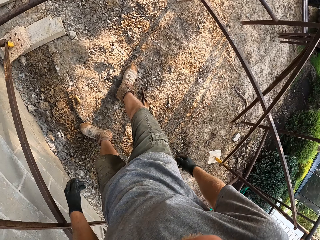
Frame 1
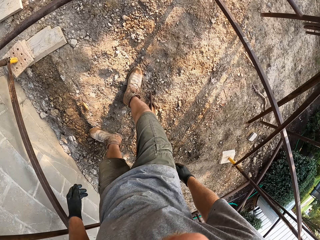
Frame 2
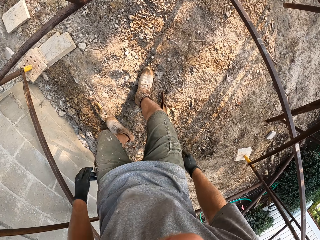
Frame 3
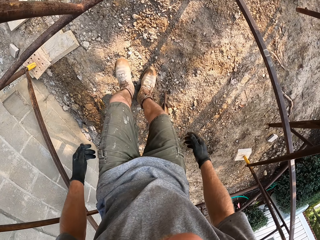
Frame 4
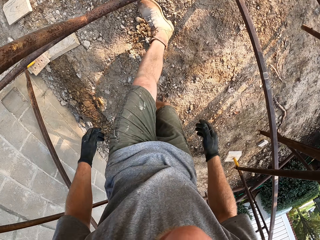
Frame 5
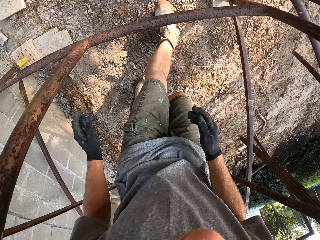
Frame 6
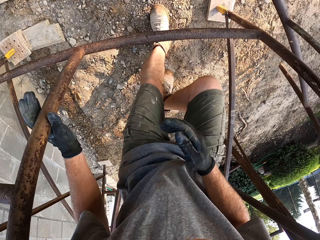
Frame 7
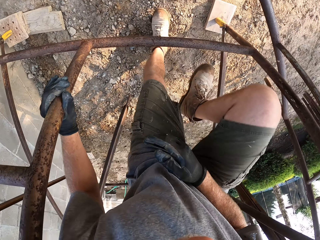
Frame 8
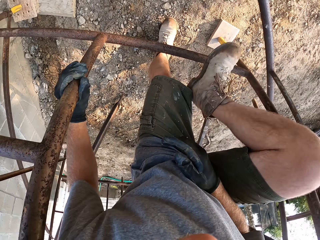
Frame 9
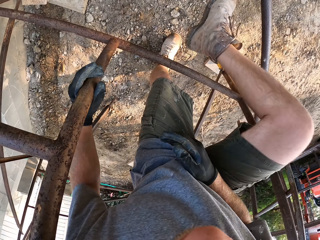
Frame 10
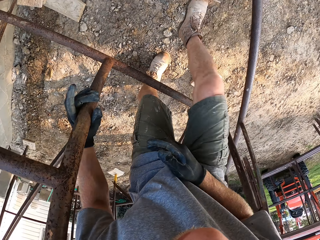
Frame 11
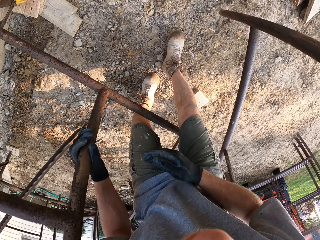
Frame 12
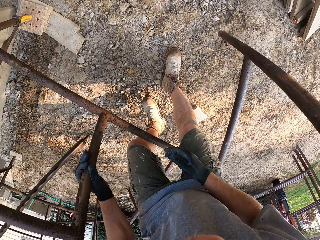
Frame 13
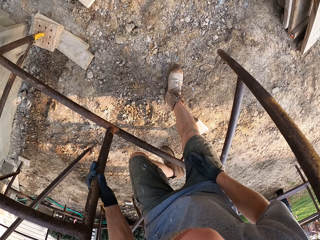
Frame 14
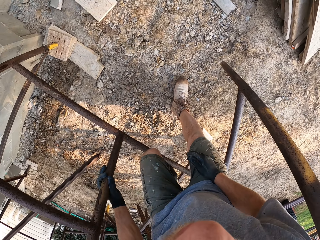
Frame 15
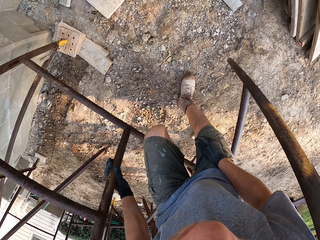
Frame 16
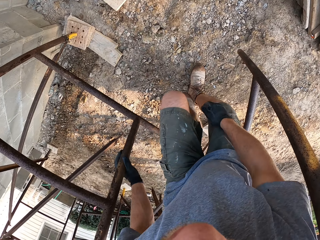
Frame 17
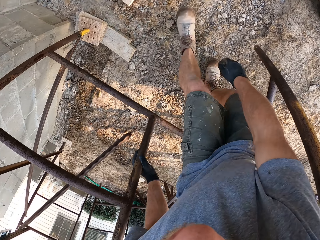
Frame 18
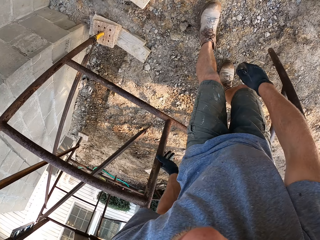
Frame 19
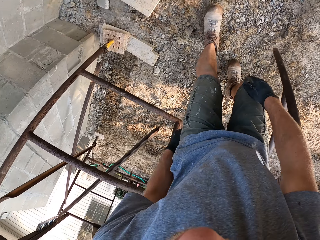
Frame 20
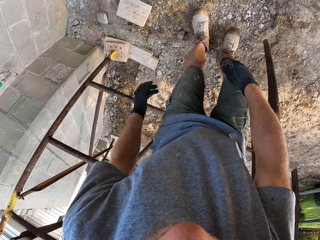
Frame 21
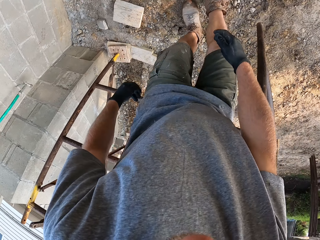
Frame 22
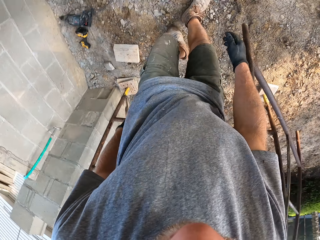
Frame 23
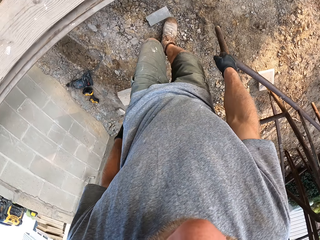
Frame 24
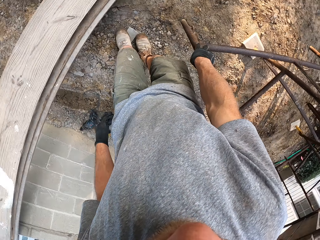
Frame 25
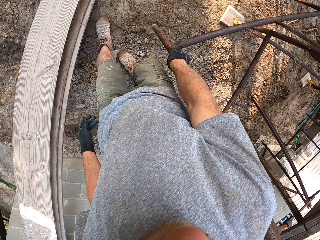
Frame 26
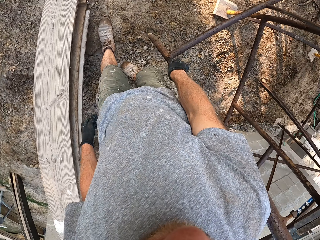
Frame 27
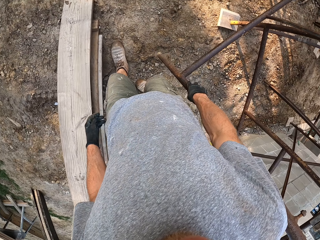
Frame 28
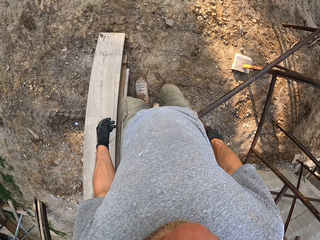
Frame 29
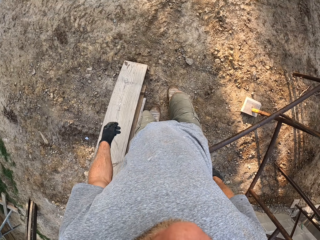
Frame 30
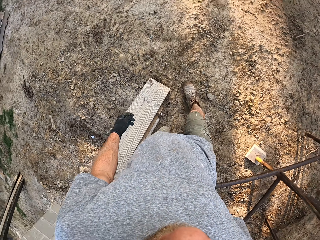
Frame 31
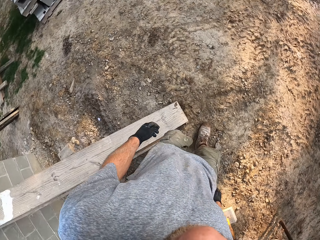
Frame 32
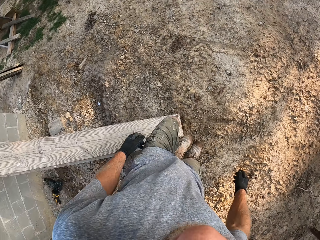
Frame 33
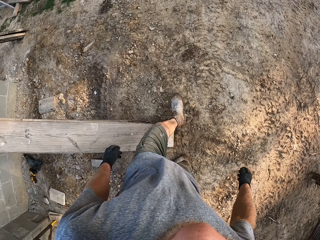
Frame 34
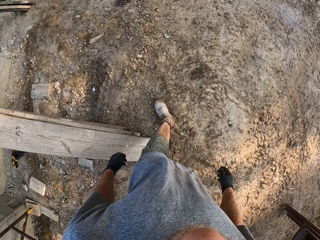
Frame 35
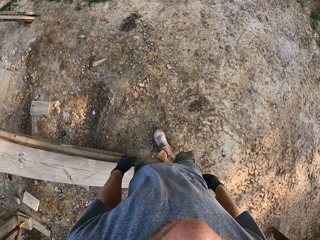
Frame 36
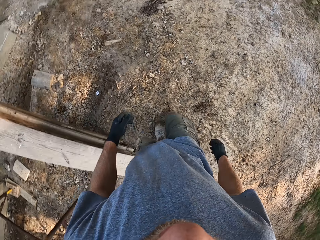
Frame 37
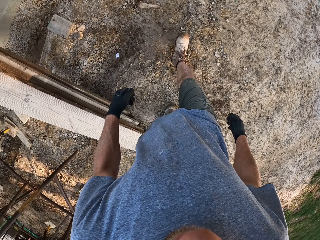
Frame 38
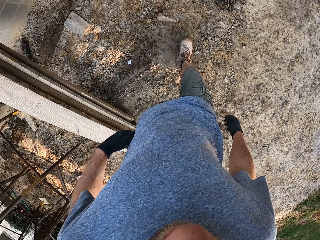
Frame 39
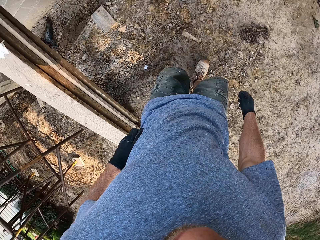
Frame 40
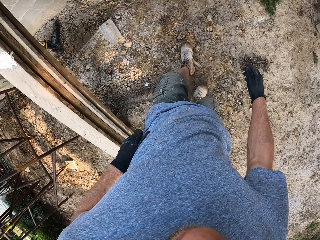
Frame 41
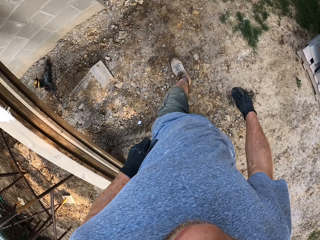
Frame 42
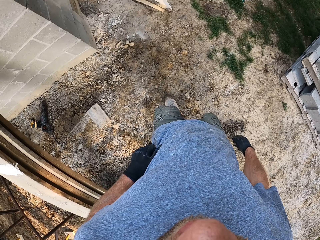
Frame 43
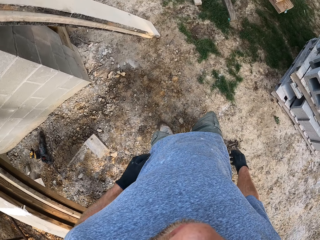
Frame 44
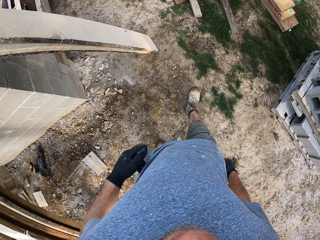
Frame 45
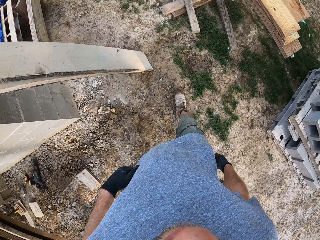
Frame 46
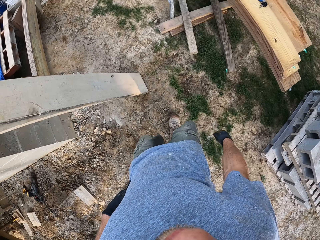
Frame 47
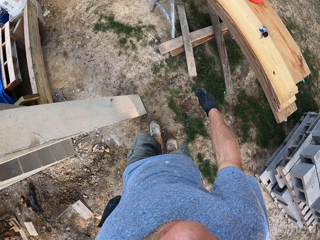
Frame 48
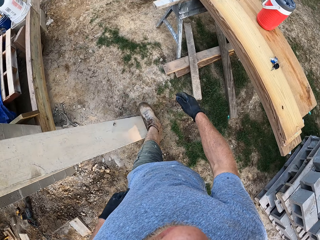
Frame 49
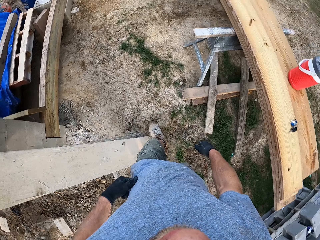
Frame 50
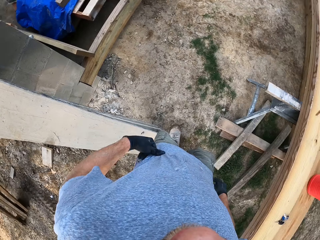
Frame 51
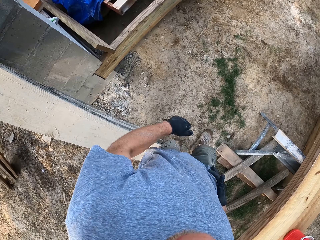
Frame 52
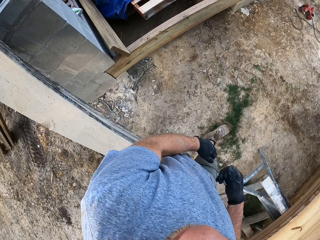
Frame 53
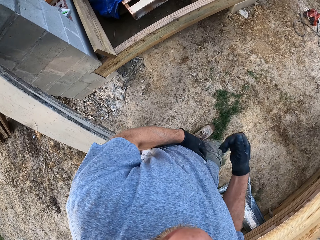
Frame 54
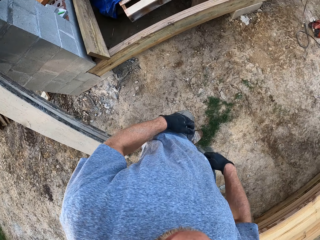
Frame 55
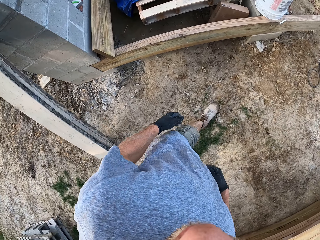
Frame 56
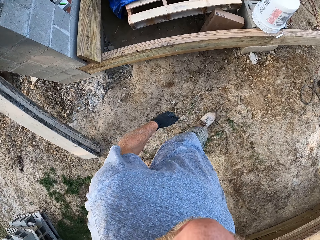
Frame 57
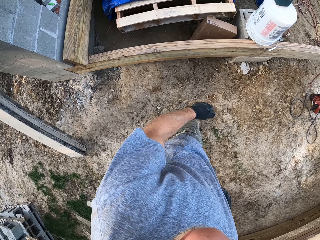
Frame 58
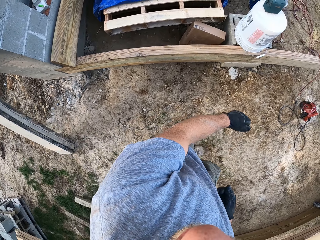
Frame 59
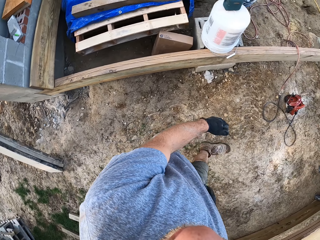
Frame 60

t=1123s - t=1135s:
The camera wearer walks around the construction site. They come out of the assembled rack. They walk to a waste bin.

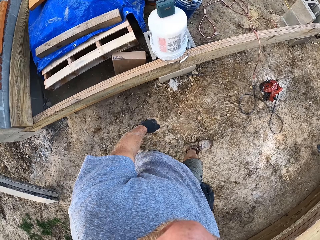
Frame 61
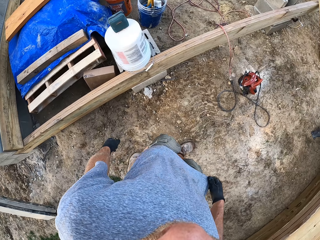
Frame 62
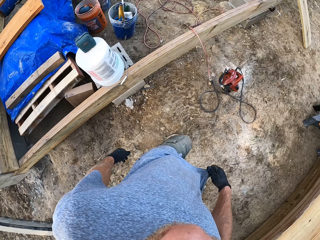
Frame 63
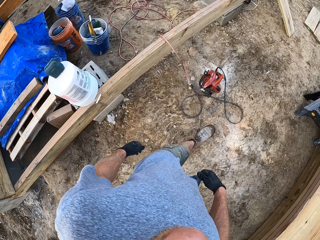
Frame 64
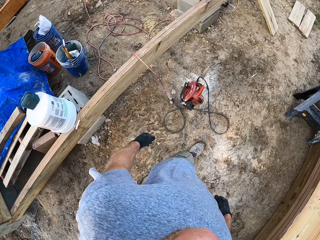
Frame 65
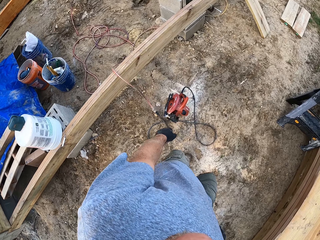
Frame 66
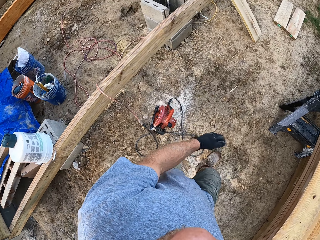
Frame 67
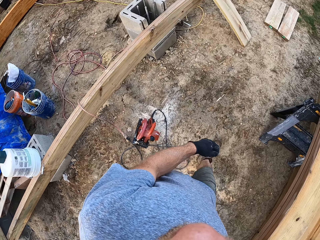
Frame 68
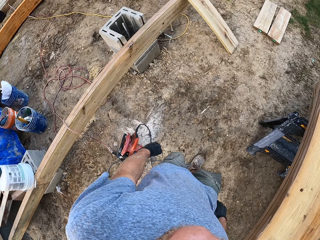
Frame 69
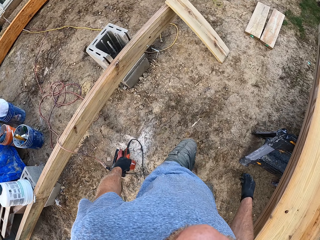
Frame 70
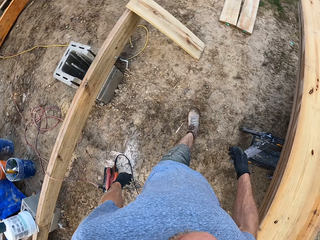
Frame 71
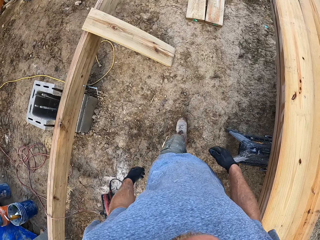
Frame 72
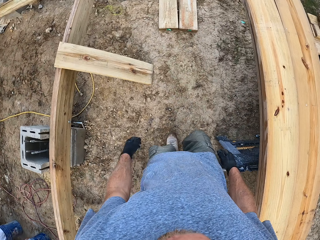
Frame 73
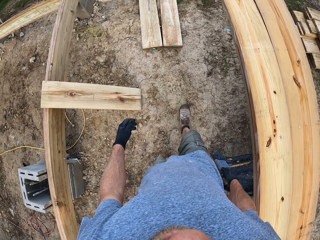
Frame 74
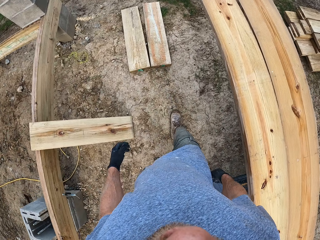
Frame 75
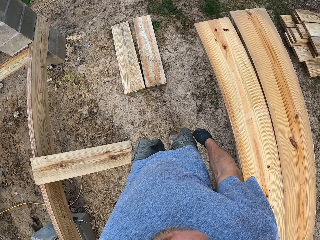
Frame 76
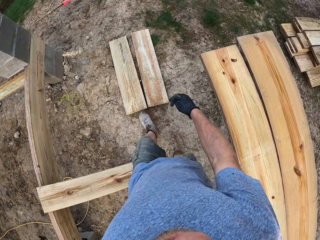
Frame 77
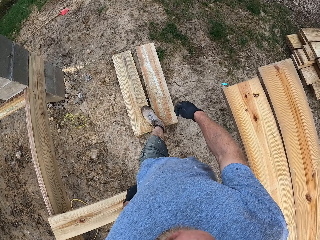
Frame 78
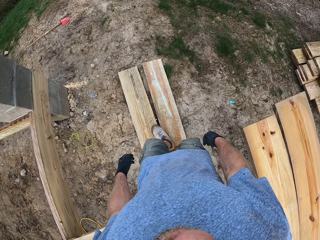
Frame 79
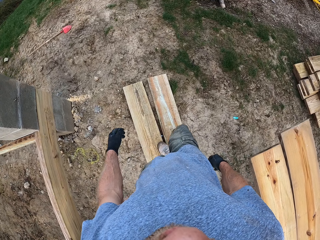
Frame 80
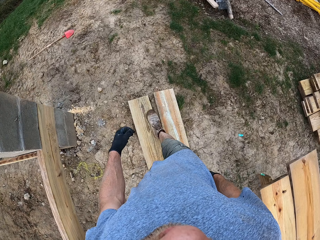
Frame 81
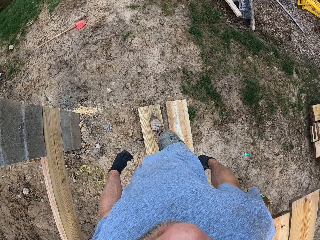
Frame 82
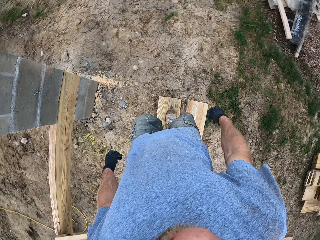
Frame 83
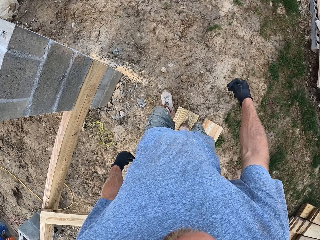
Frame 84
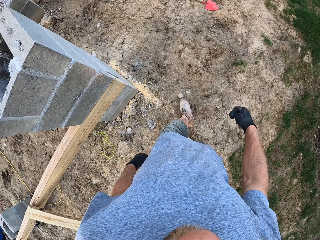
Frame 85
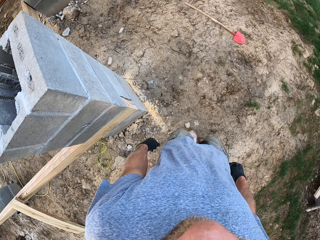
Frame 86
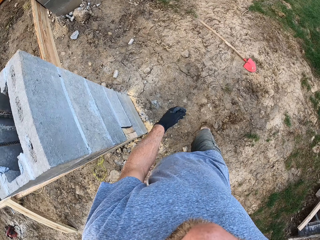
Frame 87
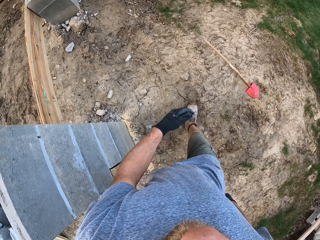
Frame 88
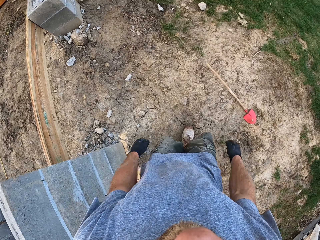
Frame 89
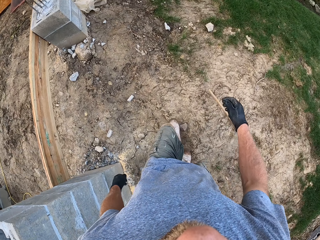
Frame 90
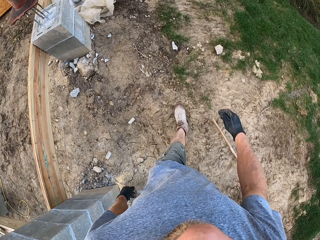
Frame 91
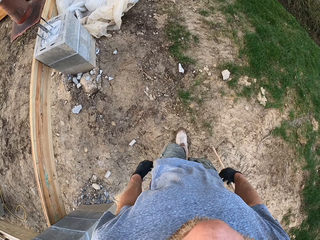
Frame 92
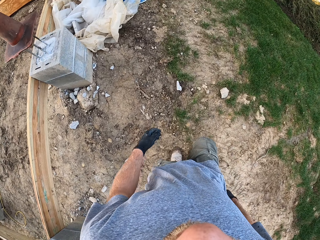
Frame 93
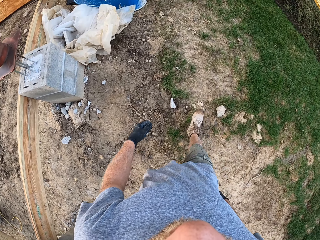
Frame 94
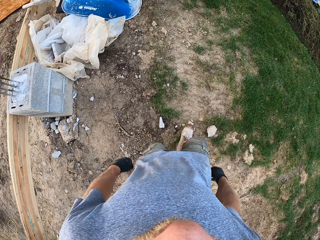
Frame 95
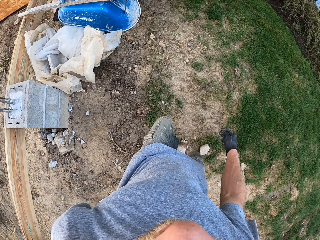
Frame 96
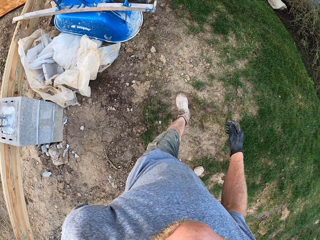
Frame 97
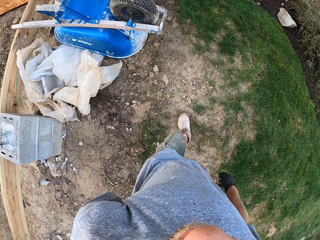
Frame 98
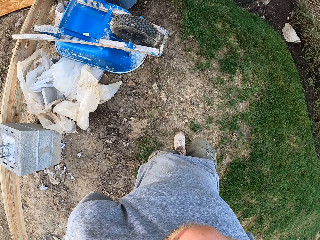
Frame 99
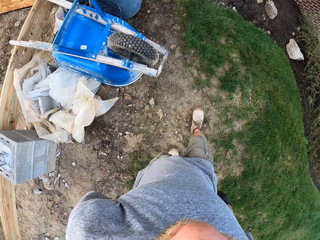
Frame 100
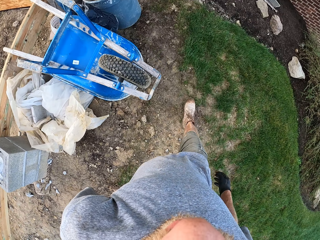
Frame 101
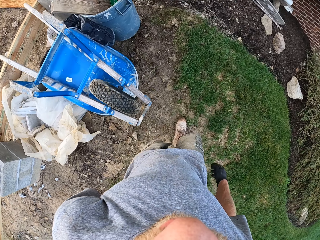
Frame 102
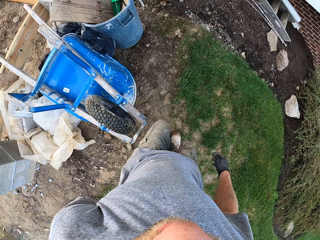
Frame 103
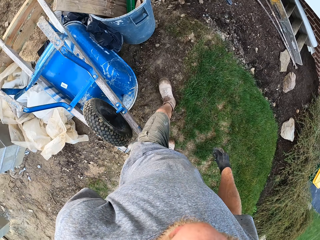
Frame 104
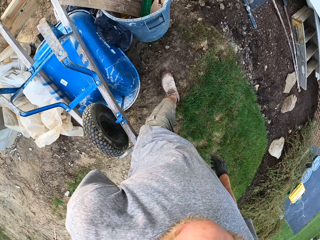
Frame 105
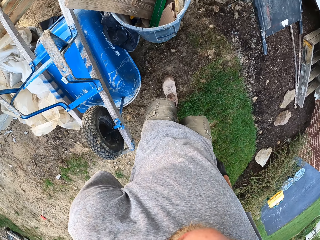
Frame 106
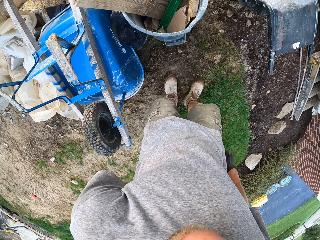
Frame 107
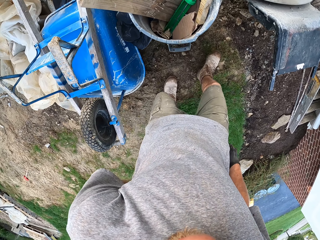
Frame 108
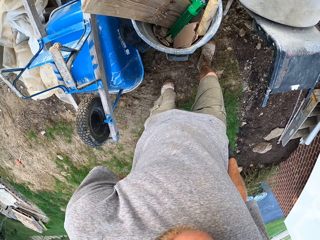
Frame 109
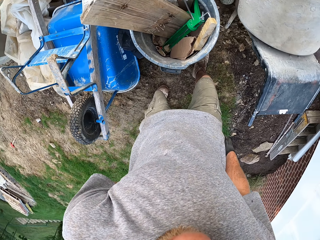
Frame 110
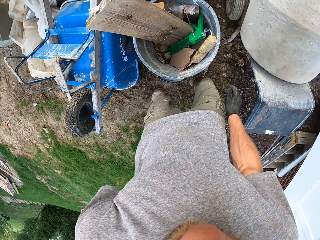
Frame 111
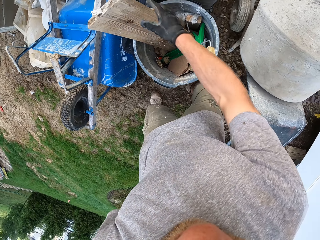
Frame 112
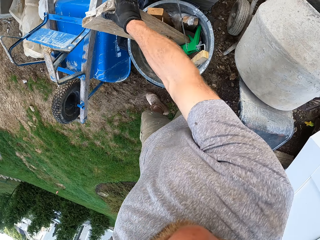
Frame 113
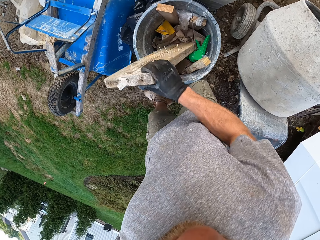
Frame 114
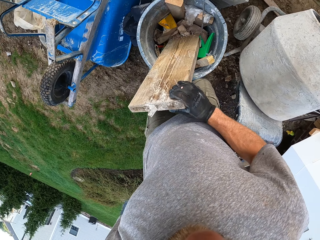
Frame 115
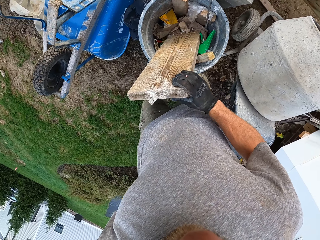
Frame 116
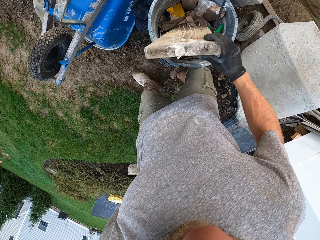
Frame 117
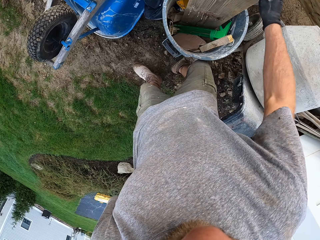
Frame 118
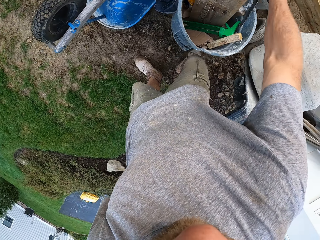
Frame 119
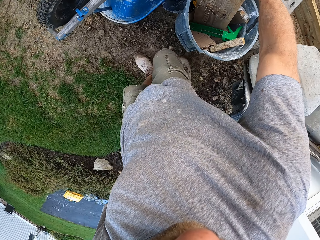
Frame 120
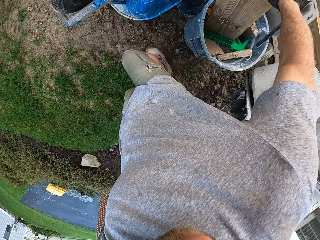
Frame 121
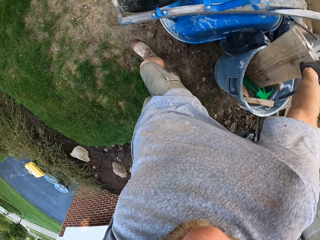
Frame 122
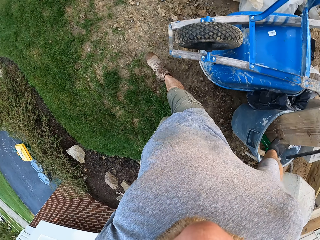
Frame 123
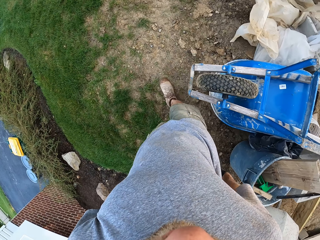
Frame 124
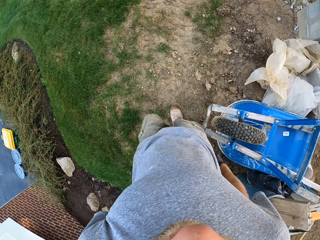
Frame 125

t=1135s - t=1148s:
The camera wearer touches a plank in the waste bin.
